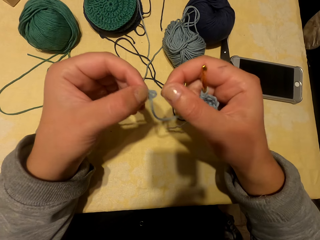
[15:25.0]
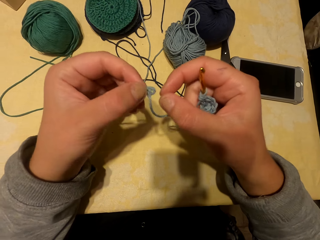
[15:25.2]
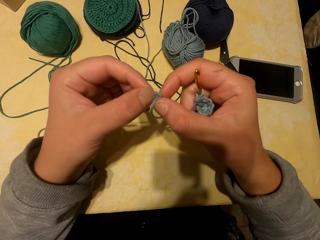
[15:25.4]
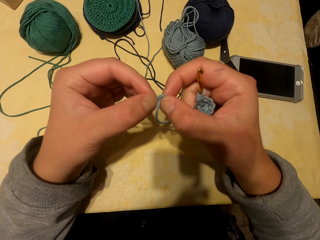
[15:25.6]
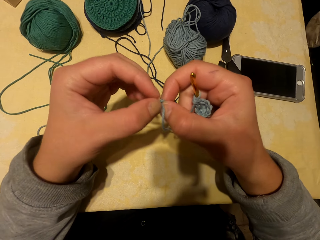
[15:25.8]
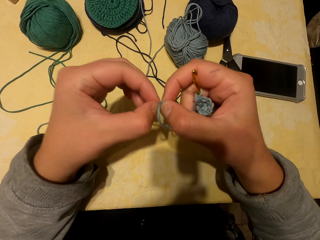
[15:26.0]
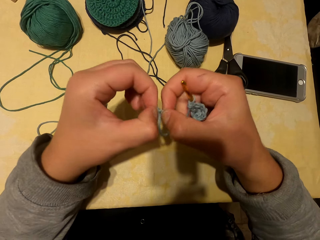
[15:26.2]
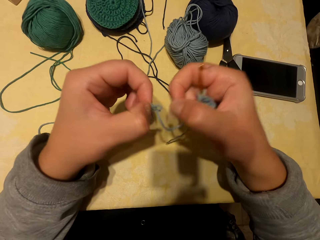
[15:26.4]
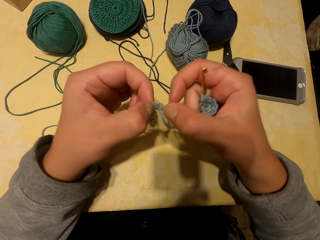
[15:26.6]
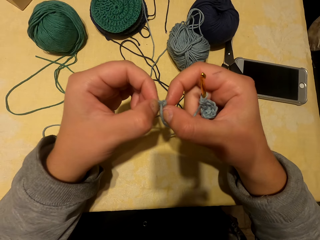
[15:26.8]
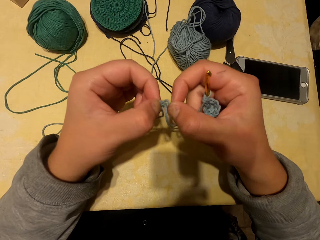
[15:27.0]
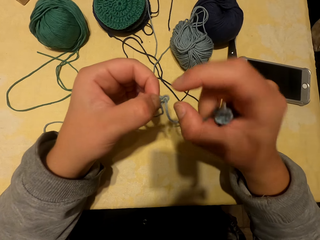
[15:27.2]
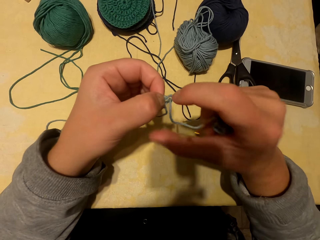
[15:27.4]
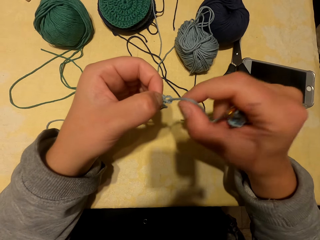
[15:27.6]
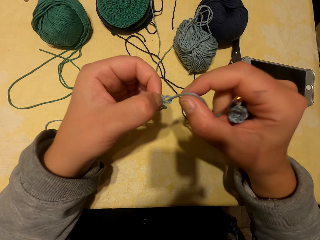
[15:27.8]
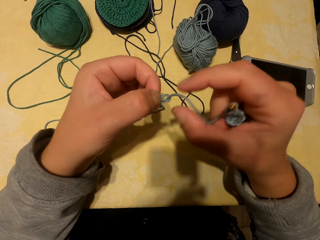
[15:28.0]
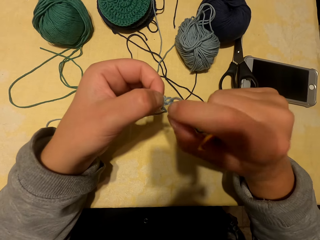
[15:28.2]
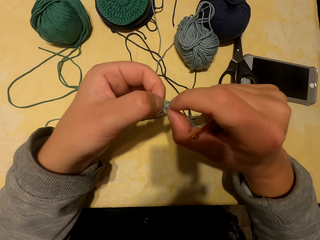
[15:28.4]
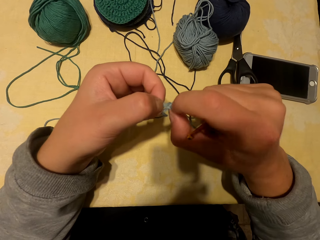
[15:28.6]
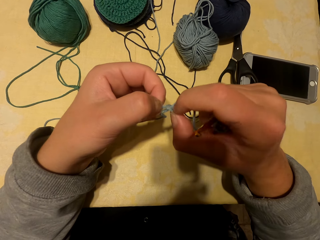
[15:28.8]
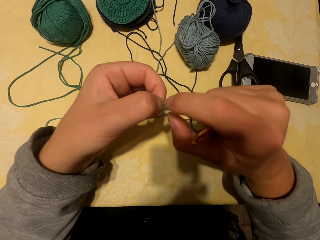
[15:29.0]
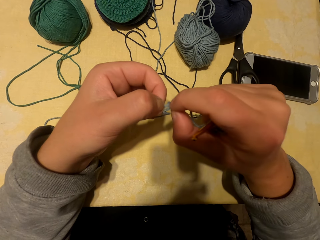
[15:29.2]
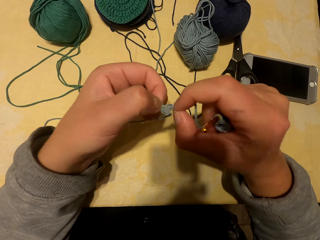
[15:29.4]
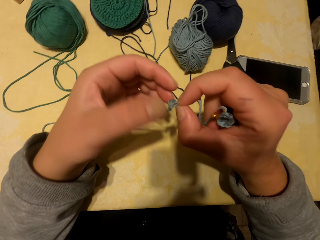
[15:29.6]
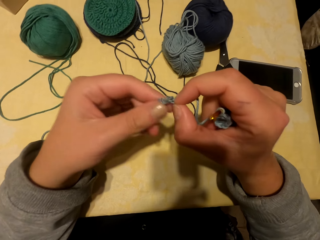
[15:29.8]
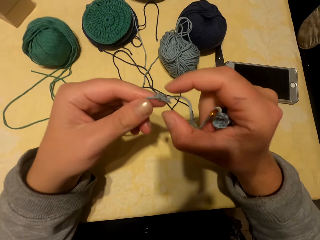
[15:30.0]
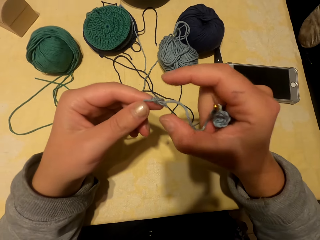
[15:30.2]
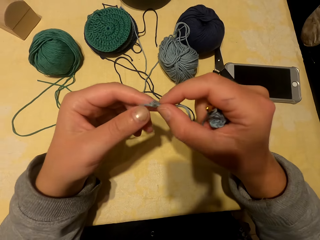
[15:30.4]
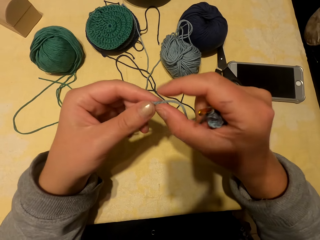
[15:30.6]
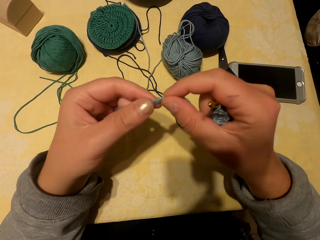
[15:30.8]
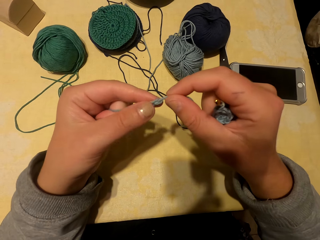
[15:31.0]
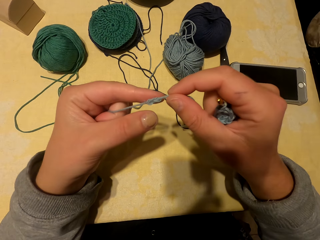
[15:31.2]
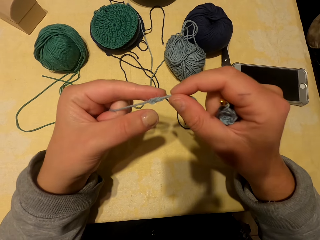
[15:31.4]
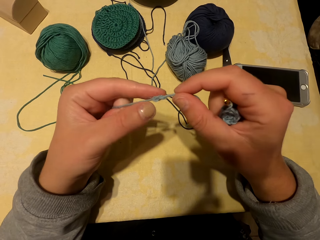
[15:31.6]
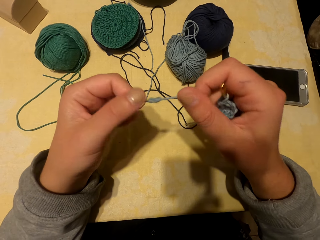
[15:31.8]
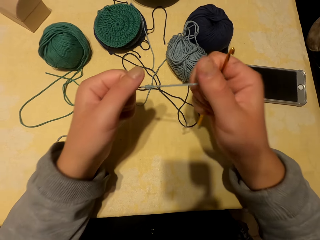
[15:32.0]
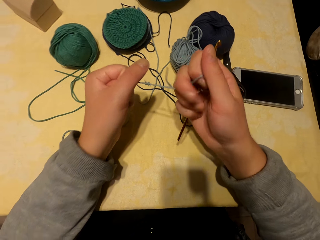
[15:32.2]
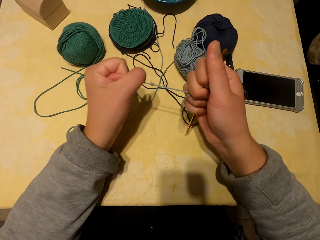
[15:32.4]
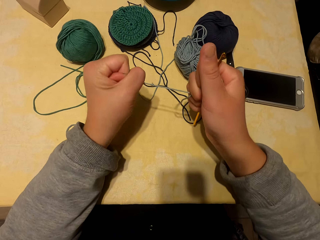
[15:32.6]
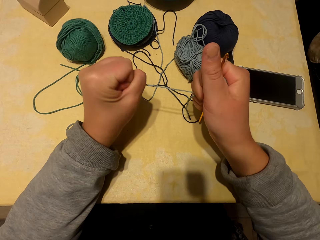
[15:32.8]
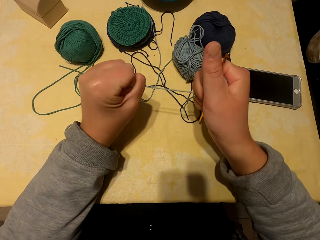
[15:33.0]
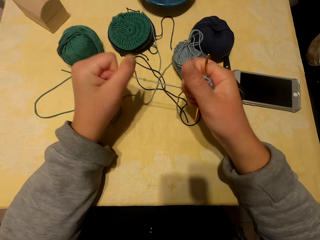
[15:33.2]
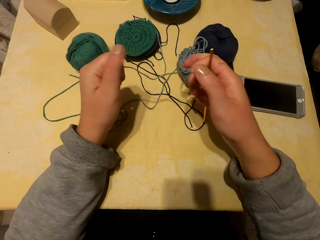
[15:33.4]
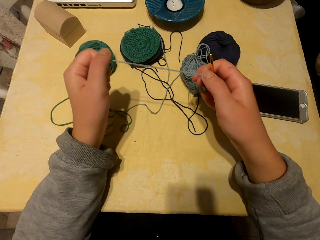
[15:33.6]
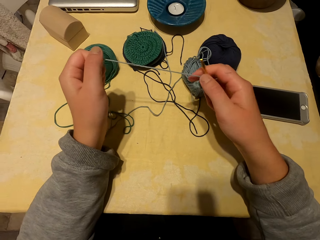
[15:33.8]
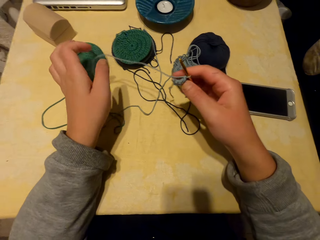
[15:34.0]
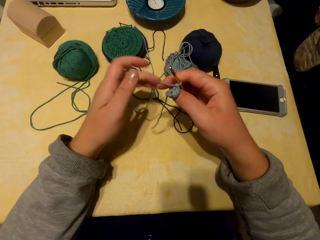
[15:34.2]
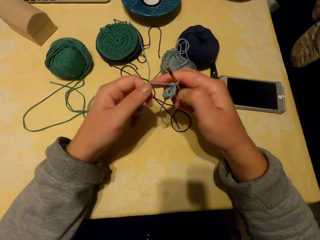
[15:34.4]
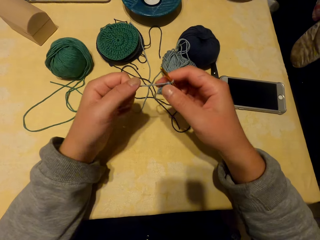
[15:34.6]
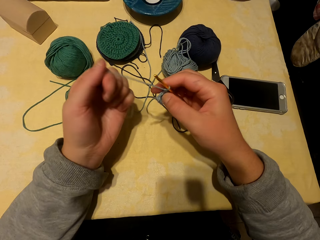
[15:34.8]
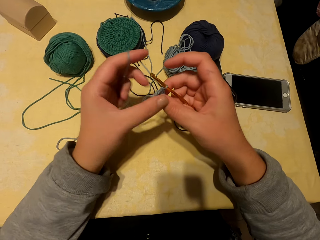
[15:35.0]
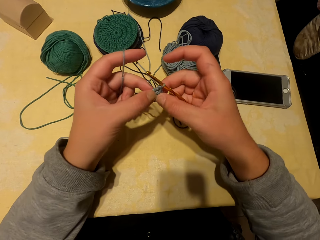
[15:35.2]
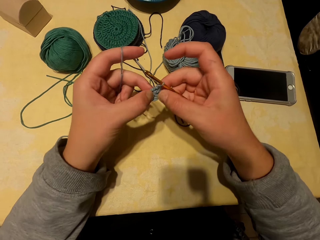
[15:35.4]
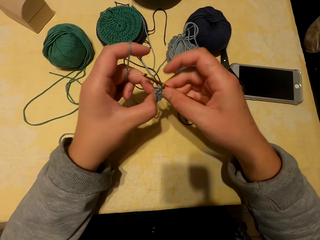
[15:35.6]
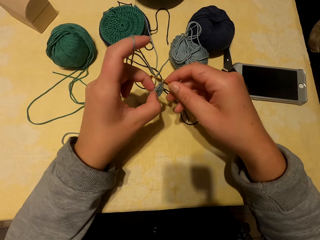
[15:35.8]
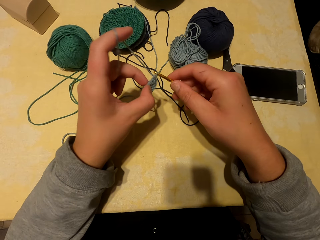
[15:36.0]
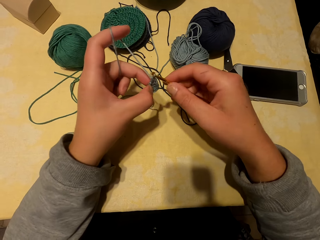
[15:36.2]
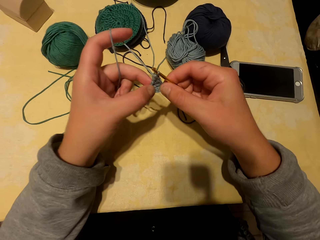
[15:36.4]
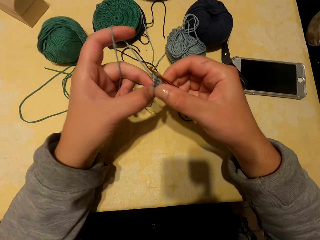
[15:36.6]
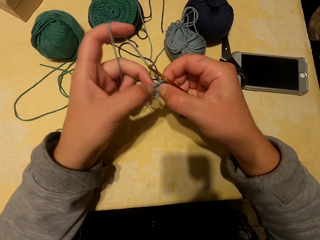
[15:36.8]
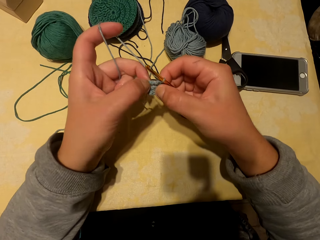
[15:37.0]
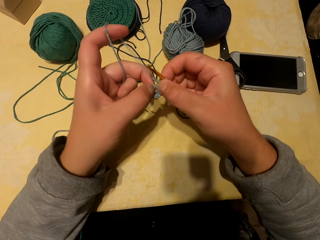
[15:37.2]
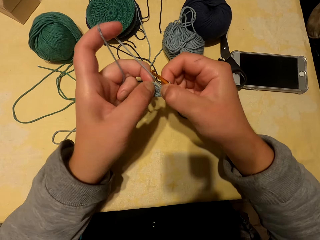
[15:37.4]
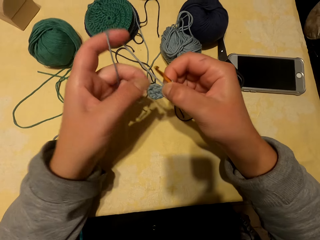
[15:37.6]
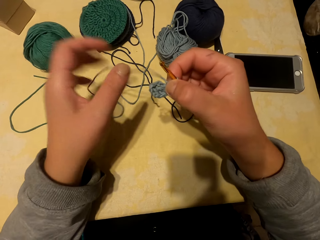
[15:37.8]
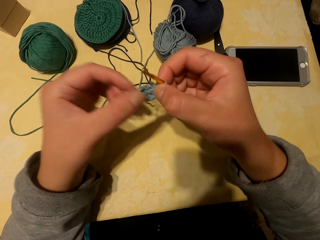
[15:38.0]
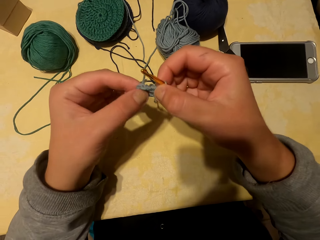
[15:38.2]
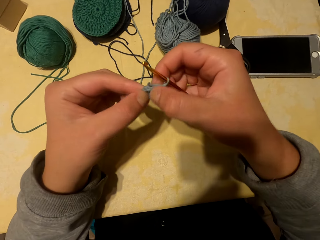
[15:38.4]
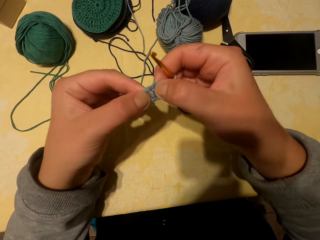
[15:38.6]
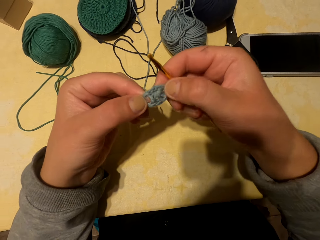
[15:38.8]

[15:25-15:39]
The camera wearer pulls the thread. They check the fabric.

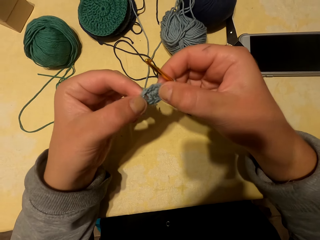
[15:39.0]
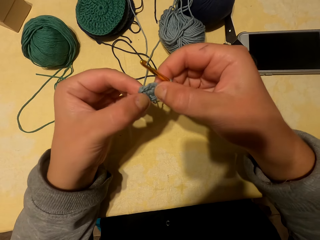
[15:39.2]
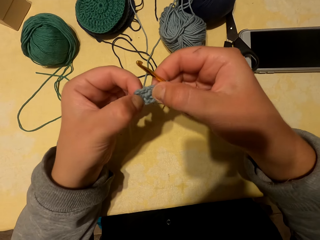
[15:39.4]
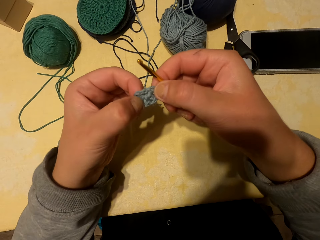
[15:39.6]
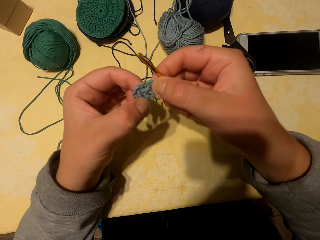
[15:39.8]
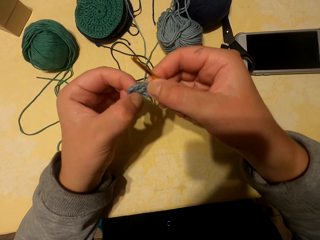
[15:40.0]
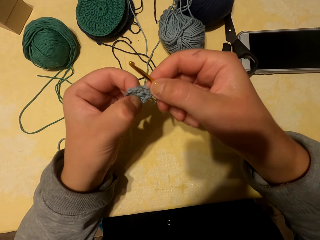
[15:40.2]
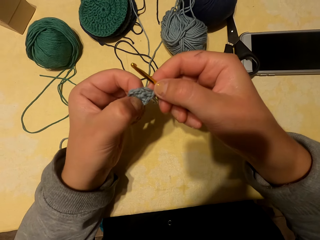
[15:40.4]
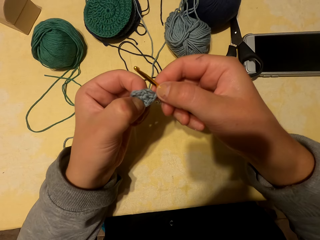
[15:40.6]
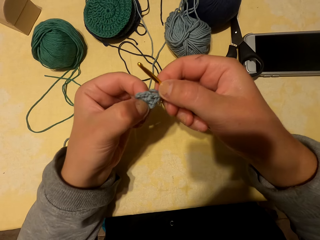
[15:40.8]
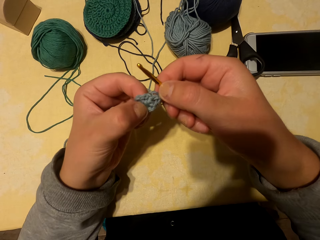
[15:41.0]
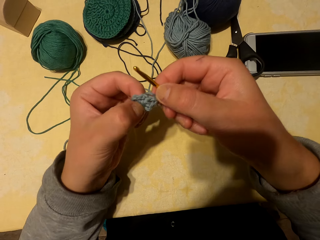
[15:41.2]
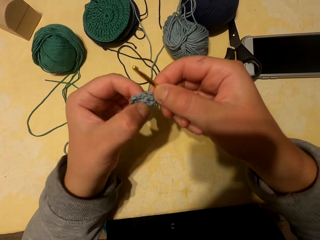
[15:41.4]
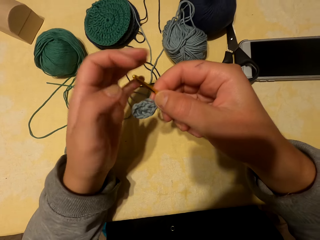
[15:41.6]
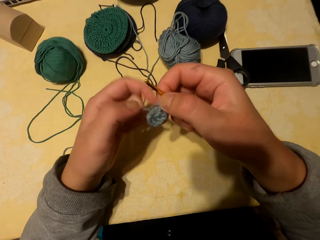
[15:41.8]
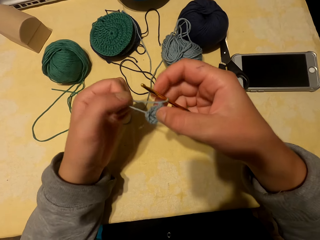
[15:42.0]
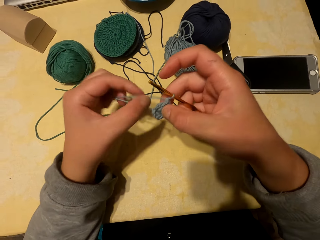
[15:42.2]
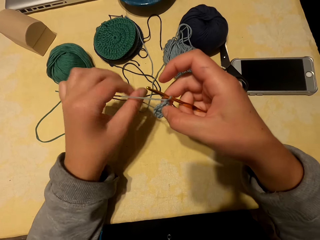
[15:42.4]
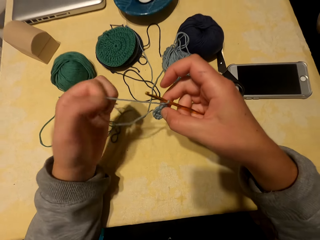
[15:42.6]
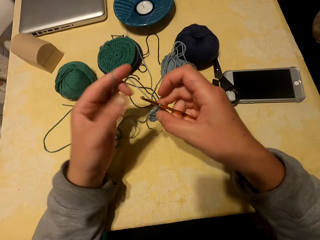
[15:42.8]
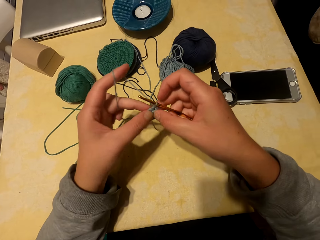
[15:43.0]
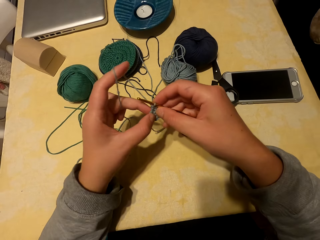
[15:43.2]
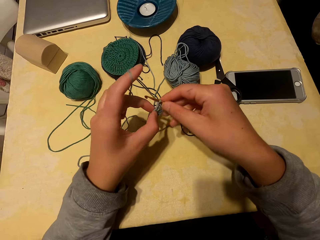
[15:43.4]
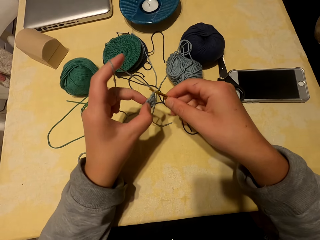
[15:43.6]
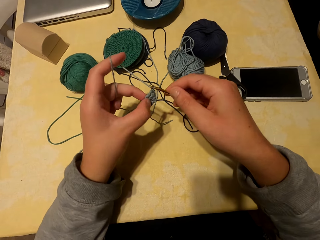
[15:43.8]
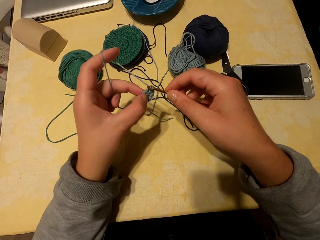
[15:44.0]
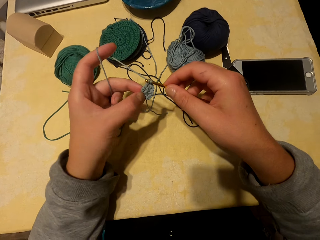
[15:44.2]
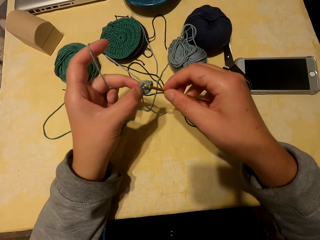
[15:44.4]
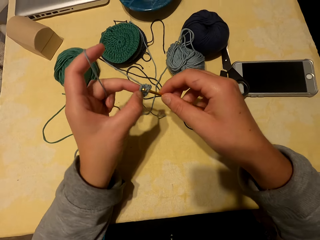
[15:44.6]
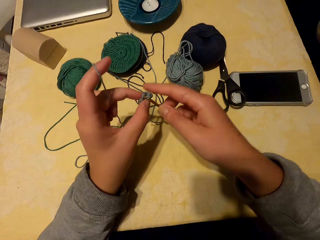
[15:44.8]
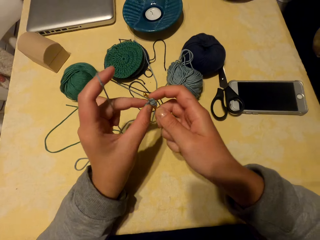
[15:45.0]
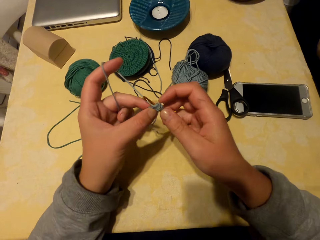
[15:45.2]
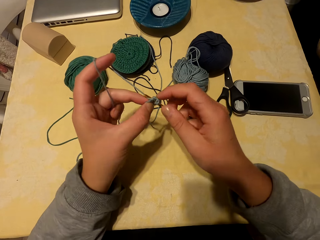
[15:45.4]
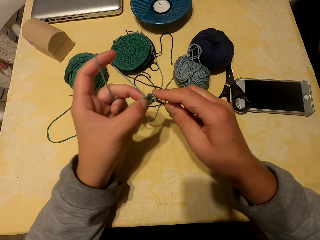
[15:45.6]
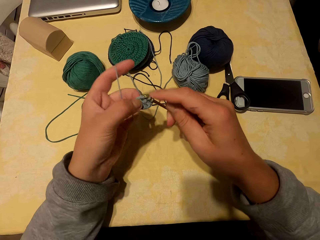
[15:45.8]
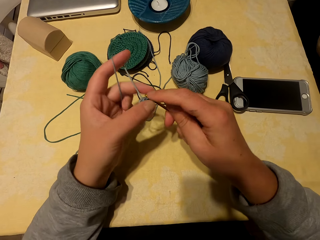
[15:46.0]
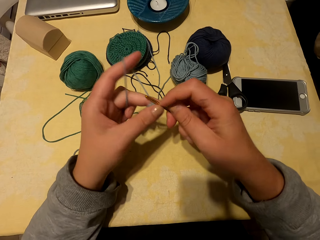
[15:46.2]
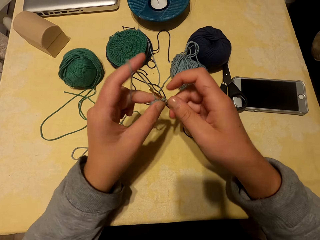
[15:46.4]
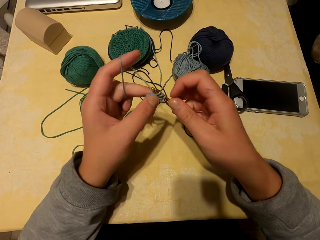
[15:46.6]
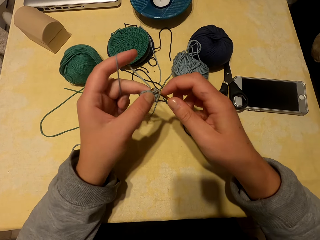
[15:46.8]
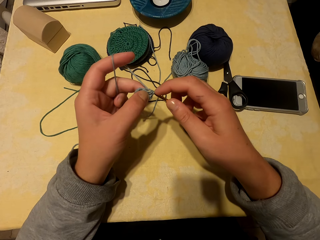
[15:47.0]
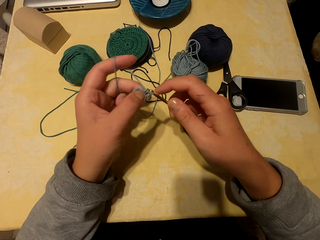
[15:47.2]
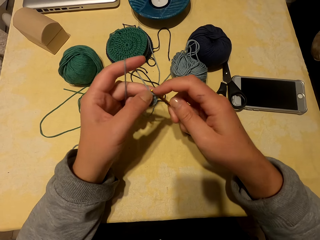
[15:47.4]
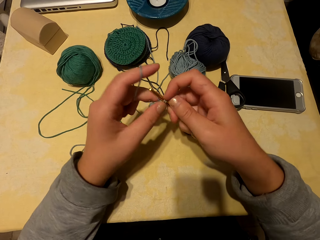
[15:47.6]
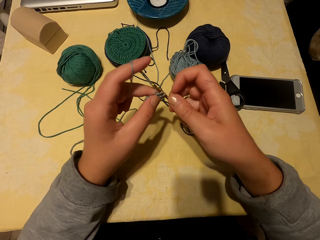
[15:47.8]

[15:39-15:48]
The camera wearer knits the fabric.
